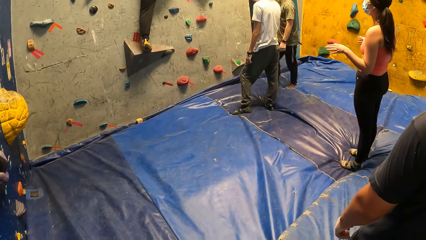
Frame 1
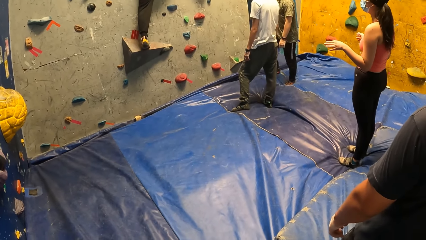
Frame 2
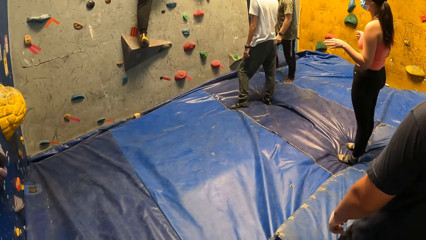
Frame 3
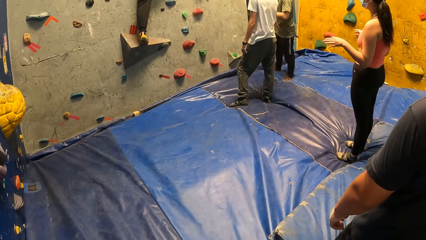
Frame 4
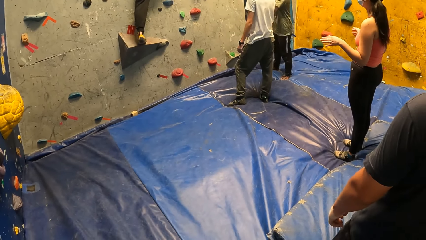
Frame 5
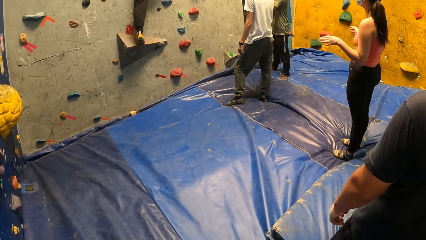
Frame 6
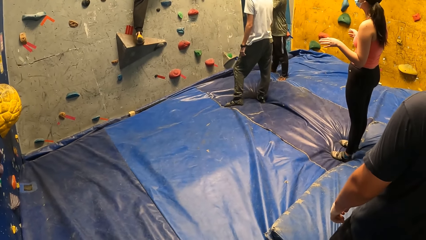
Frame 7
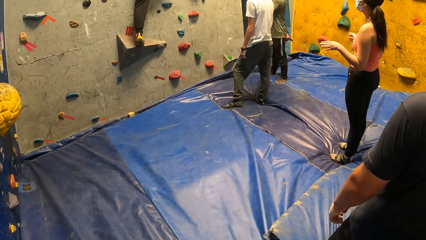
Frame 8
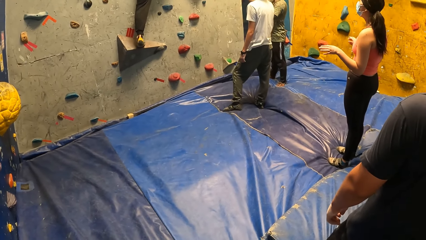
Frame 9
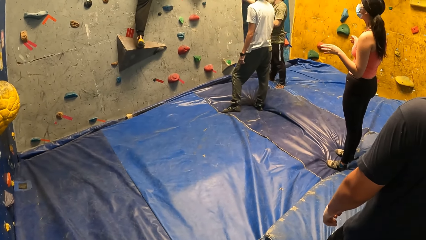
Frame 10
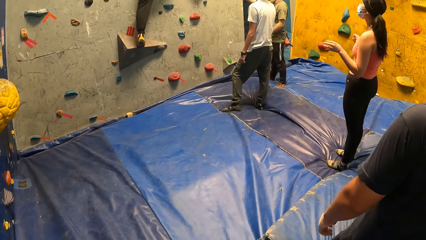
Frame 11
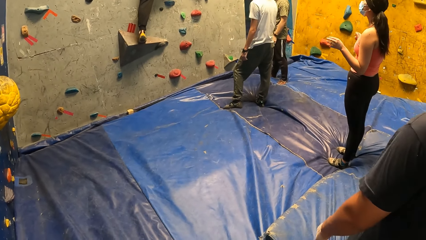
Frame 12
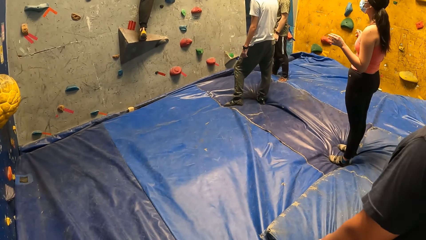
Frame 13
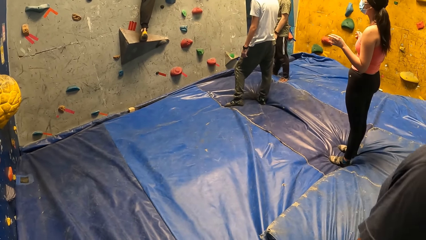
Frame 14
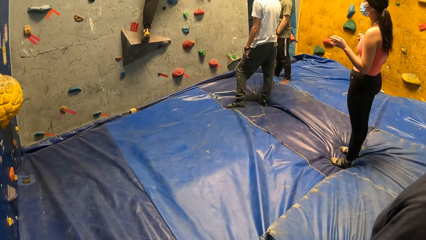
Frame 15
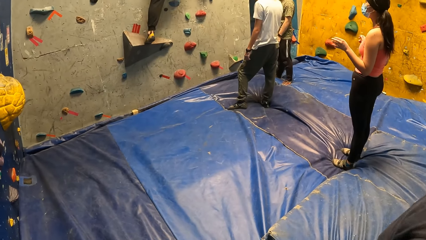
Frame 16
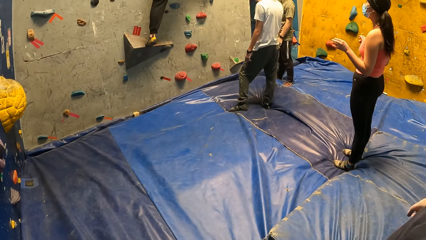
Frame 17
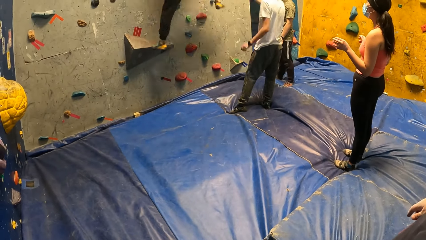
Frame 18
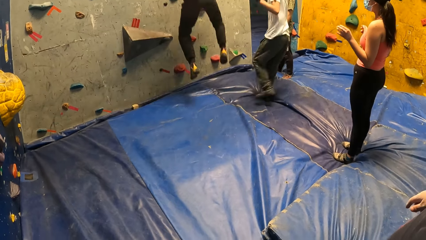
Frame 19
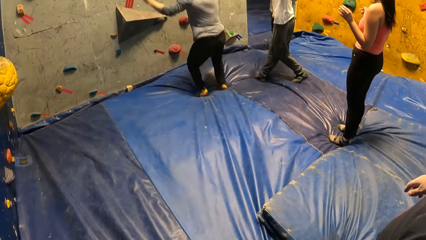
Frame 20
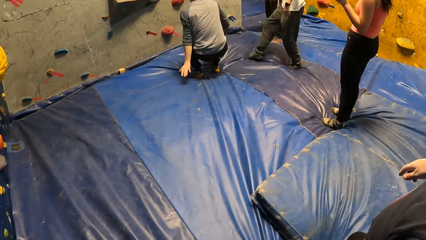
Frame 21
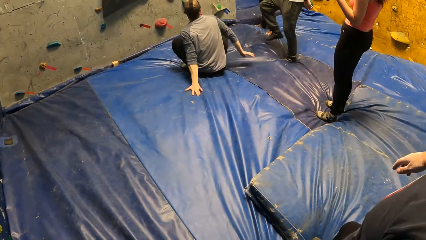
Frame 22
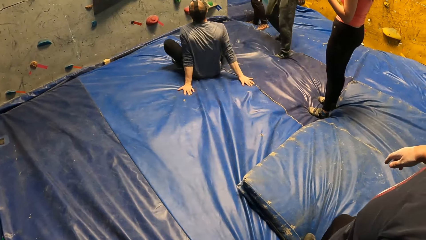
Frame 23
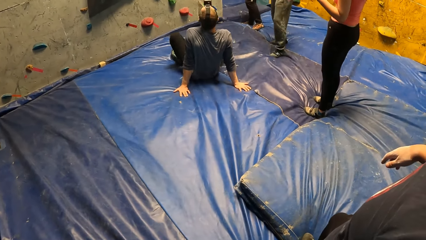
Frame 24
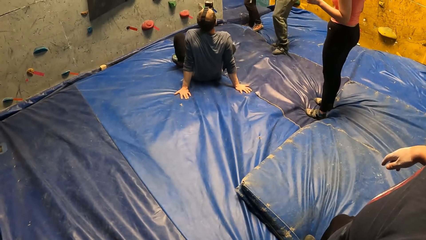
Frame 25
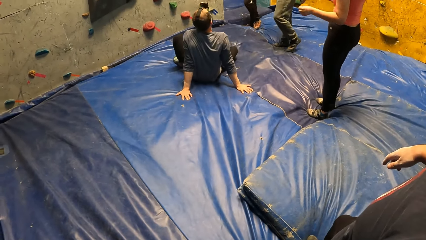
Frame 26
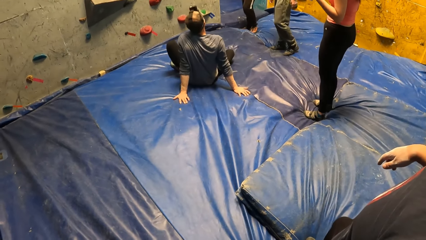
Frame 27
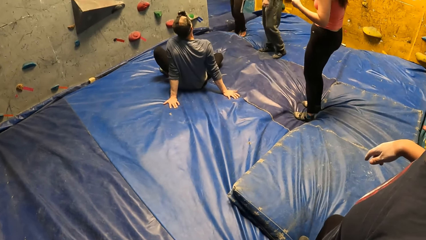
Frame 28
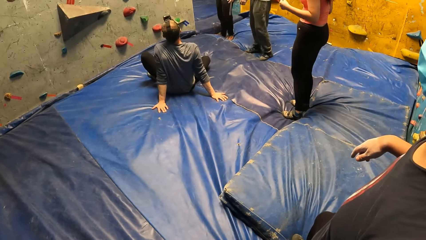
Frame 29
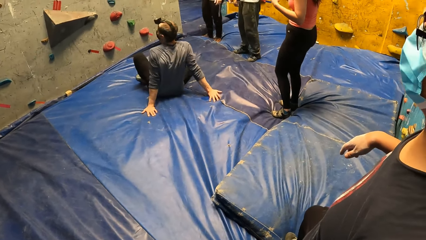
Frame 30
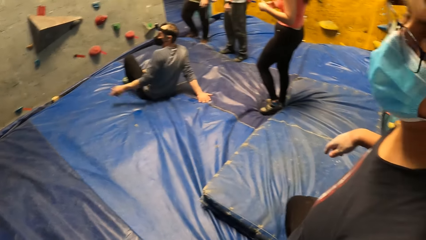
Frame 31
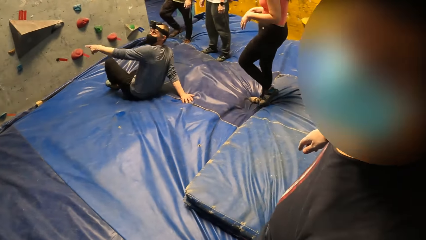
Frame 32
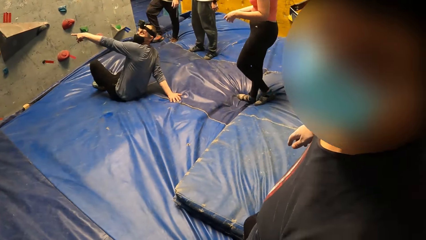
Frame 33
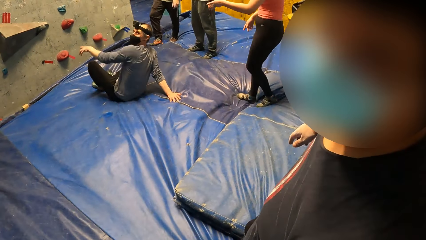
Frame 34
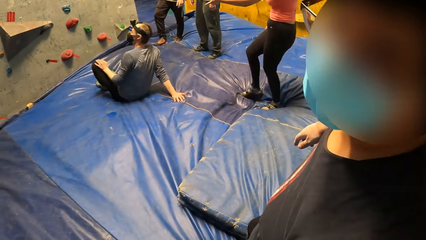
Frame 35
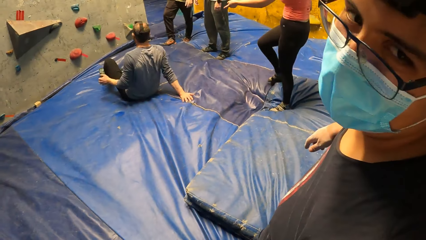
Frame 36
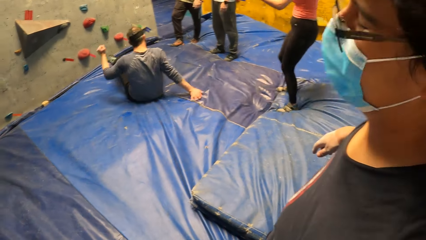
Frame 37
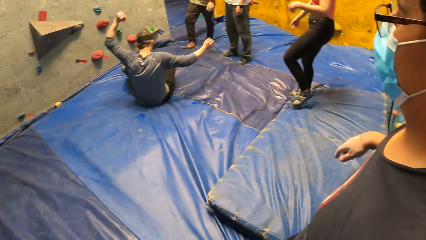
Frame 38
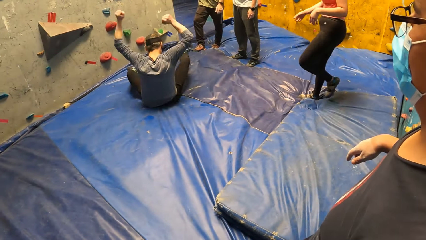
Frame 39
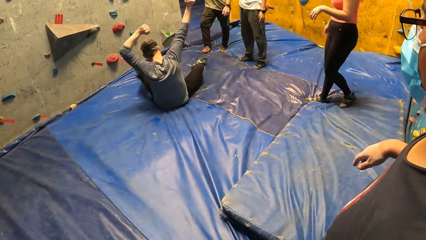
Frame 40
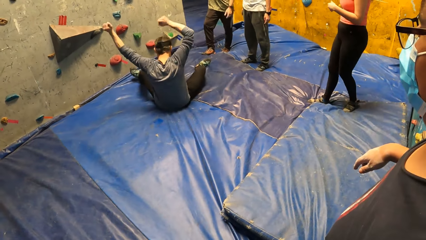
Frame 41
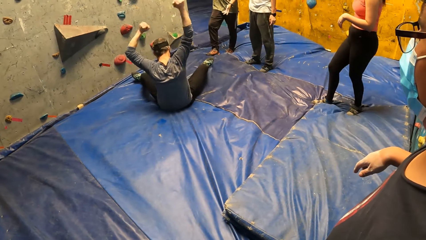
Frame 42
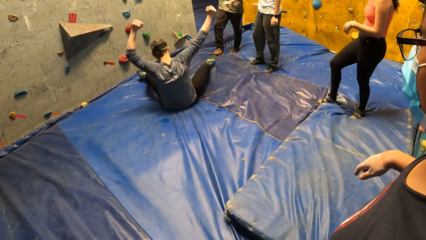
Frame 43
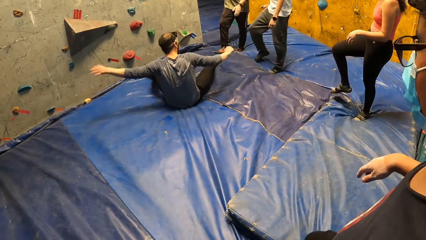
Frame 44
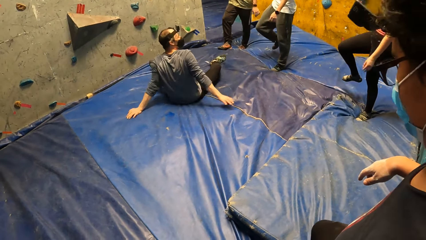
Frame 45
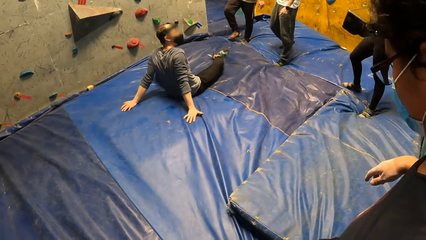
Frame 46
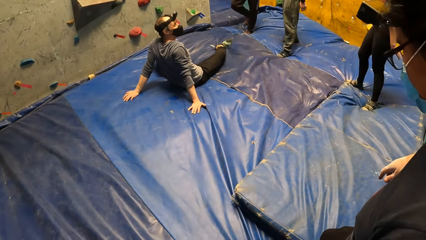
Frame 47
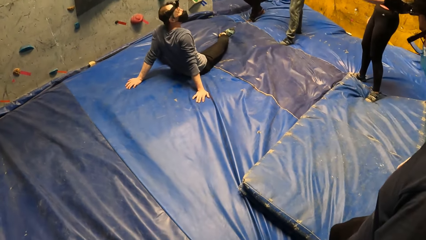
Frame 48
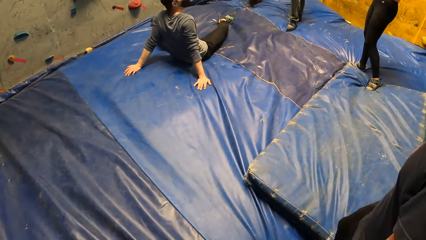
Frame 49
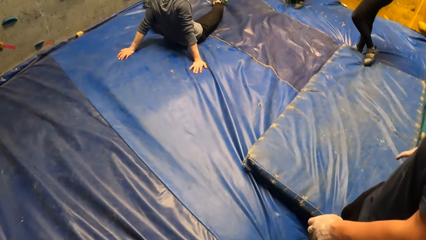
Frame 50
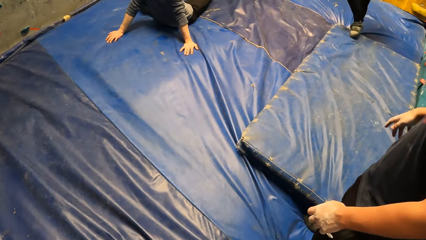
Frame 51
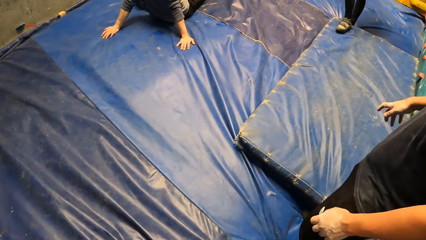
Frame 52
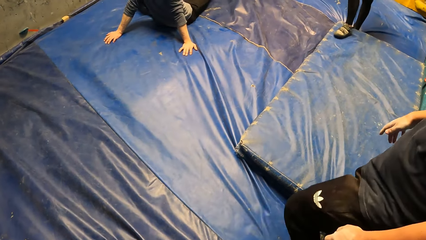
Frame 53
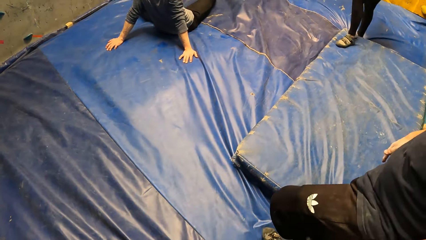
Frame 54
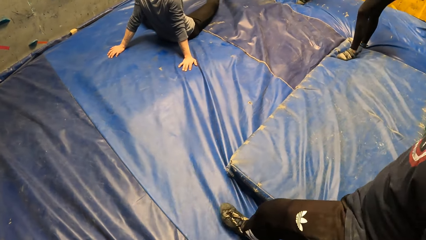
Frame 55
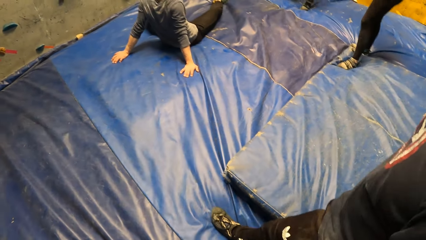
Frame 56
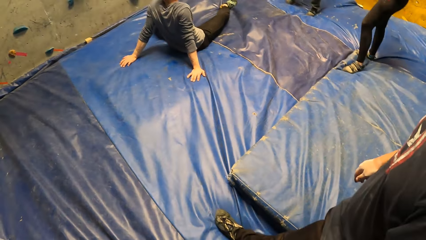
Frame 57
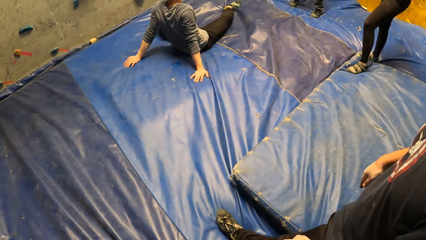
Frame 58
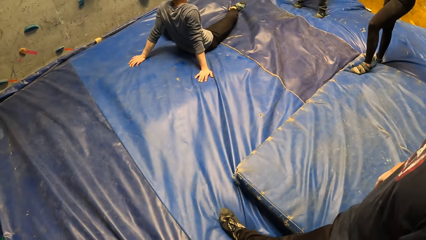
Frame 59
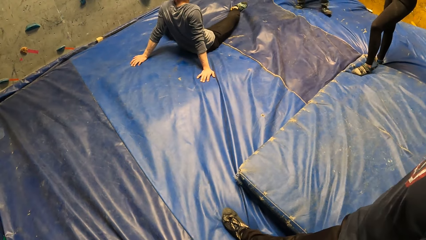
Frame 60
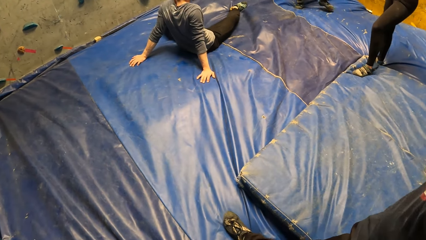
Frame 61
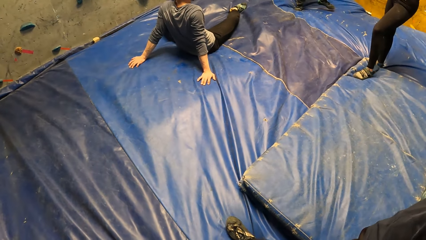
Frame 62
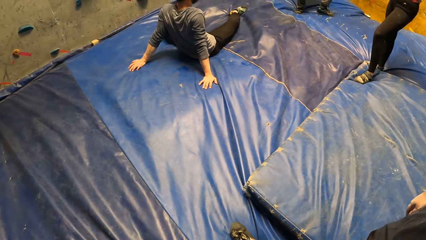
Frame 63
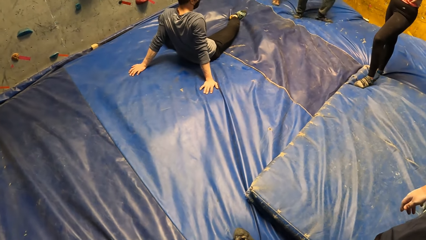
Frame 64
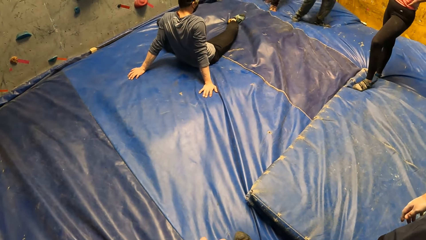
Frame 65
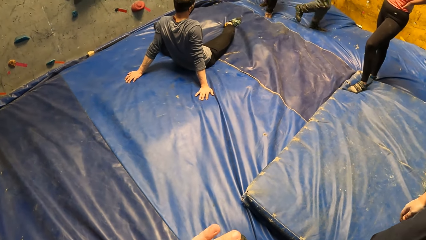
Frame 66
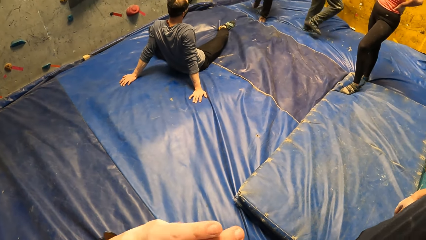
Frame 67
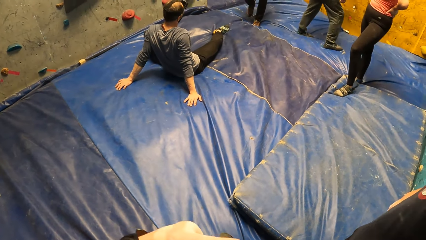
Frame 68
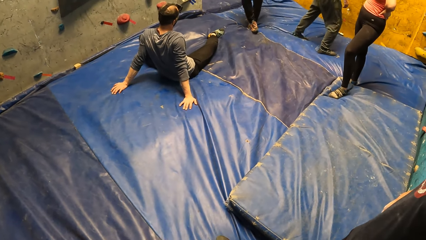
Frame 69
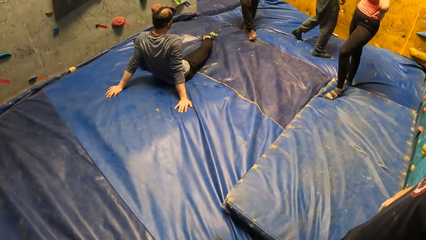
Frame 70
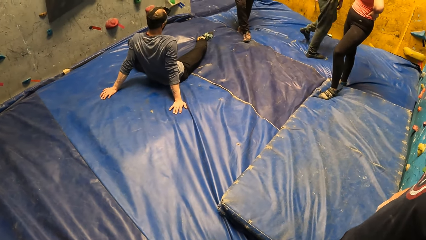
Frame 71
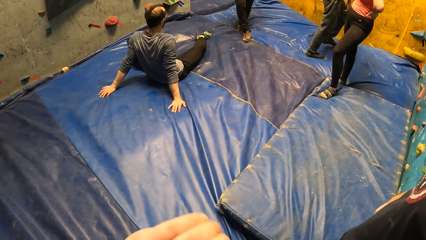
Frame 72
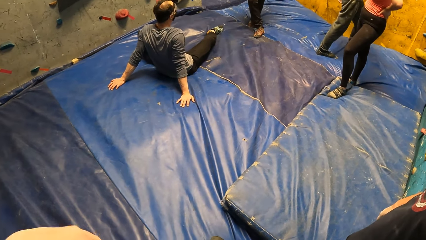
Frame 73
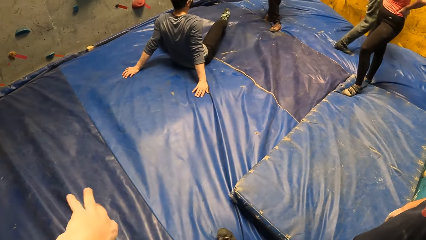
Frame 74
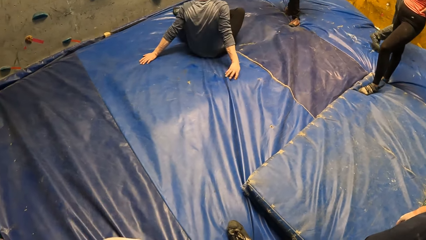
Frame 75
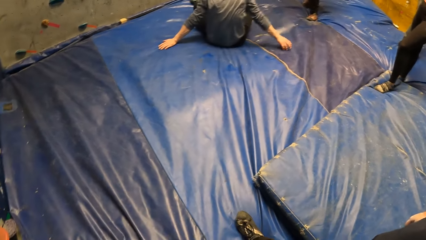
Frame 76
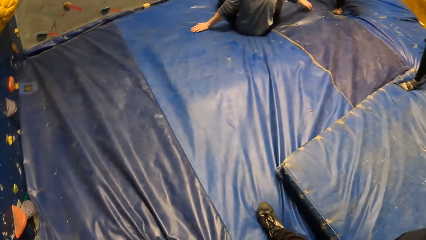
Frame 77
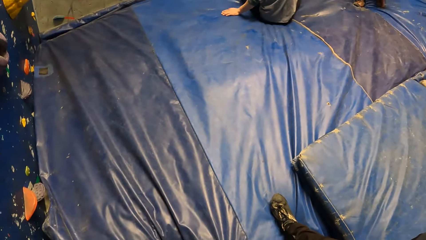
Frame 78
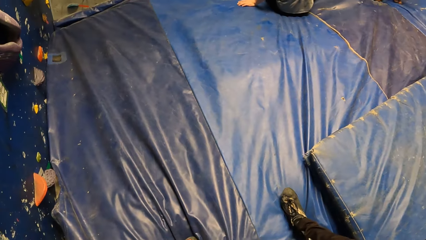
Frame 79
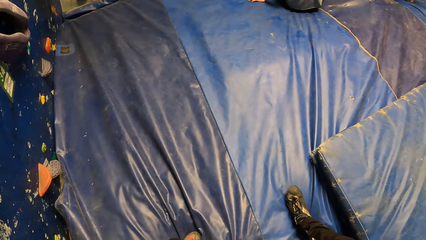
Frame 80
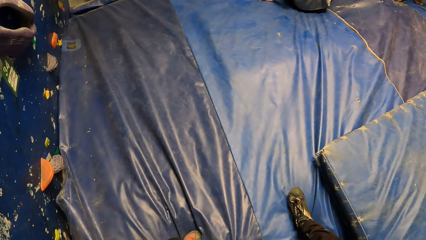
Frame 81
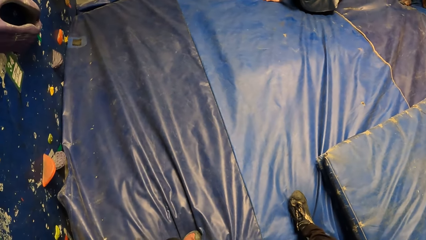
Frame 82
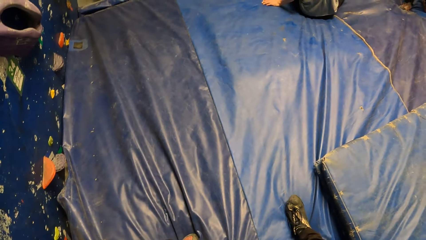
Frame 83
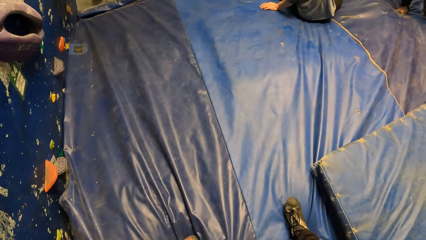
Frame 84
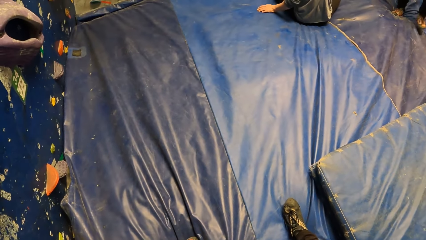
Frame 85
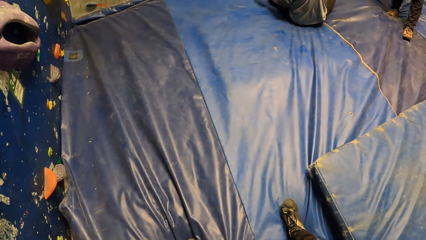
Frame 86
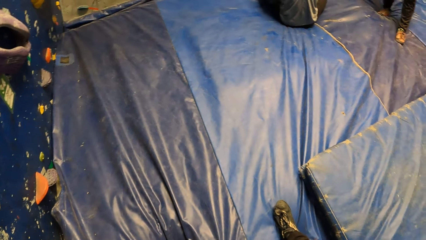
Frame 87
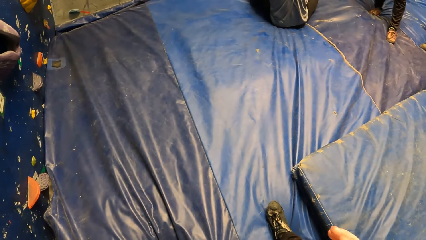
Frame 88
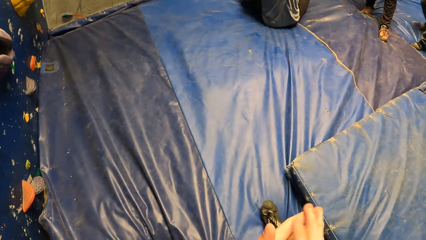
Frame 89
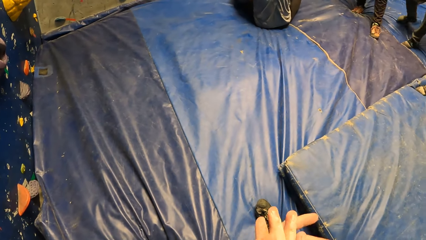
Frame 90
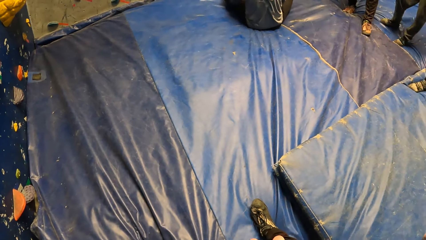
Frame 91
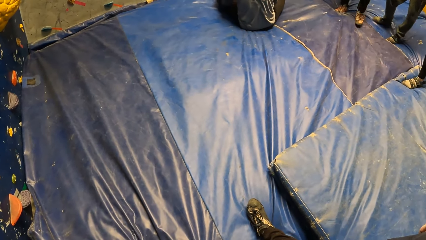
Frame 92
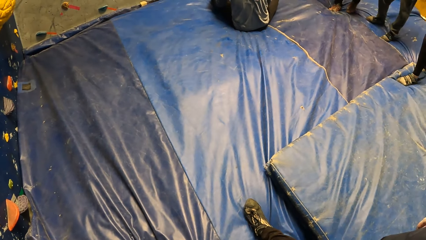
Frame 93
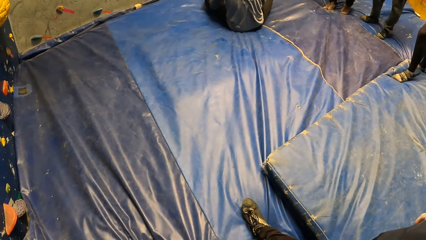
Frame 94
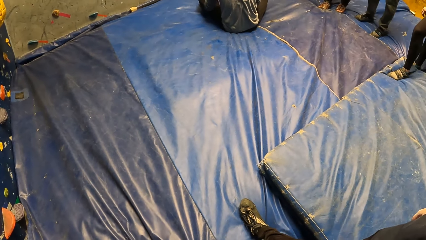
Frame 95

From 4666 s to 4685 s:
A man lands on the crash pad with both his legs and hands. The man jumps from the climbing wall. A person moves her hands. The man points at the climbing wall. The man moves his hands. The camera wearer stares at the man. He moves his hands and looks around the room.
